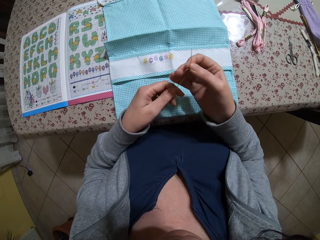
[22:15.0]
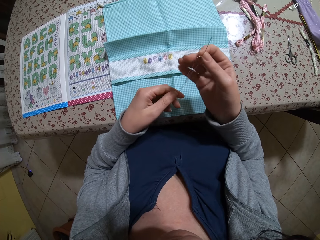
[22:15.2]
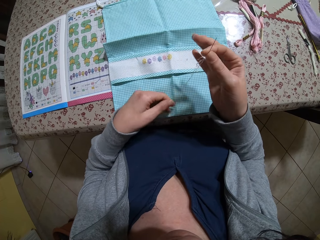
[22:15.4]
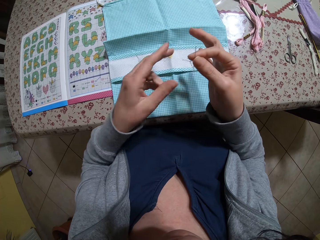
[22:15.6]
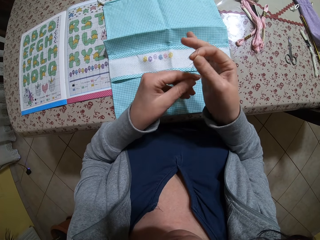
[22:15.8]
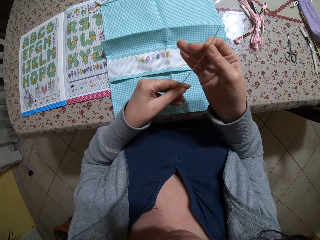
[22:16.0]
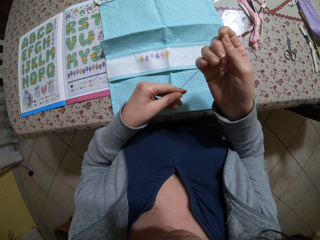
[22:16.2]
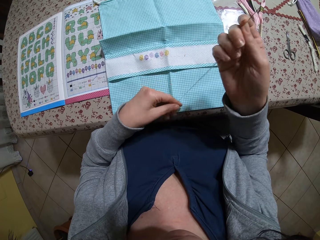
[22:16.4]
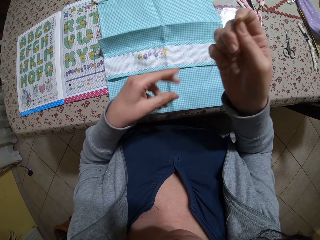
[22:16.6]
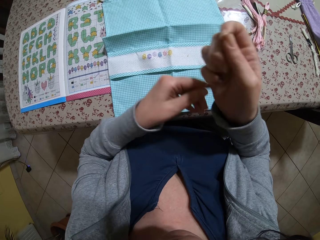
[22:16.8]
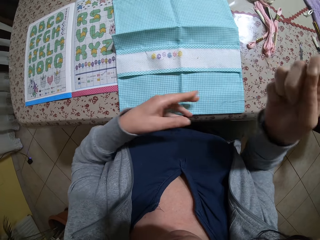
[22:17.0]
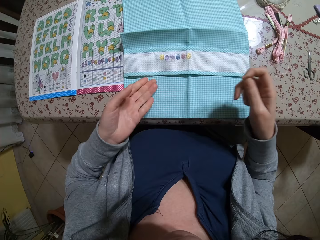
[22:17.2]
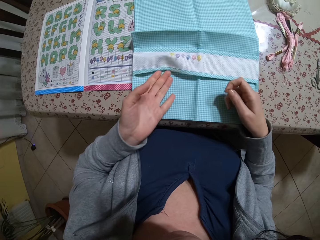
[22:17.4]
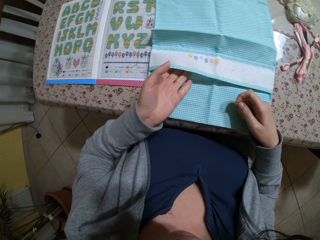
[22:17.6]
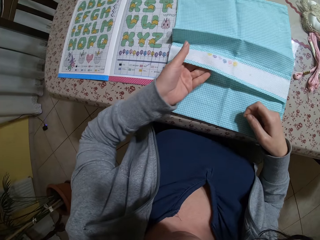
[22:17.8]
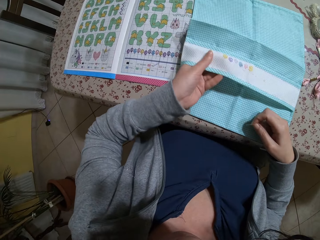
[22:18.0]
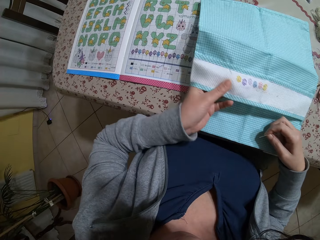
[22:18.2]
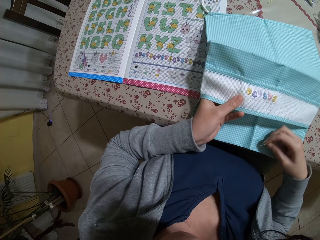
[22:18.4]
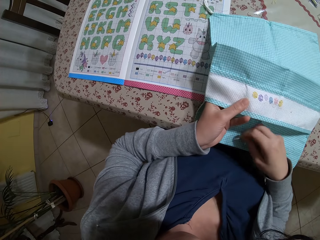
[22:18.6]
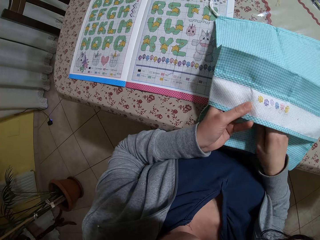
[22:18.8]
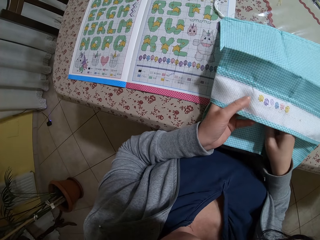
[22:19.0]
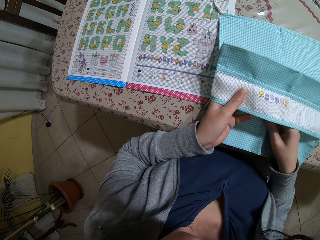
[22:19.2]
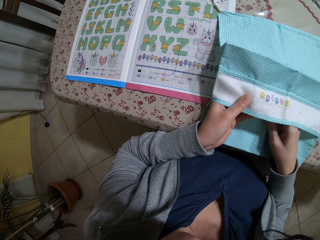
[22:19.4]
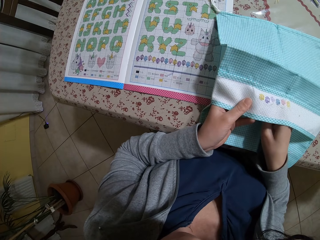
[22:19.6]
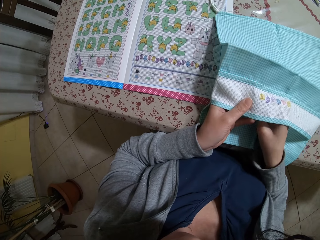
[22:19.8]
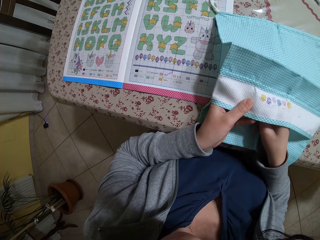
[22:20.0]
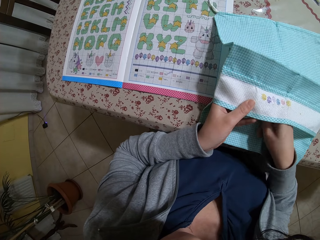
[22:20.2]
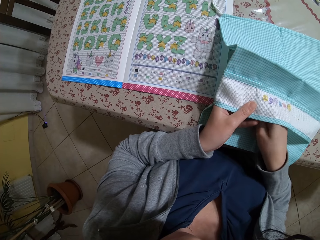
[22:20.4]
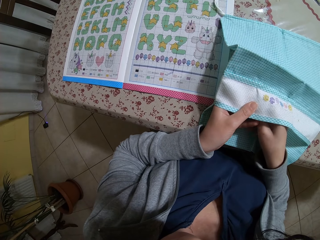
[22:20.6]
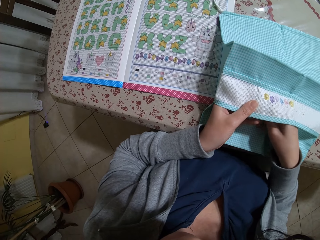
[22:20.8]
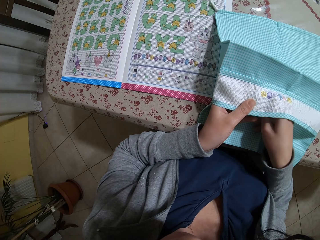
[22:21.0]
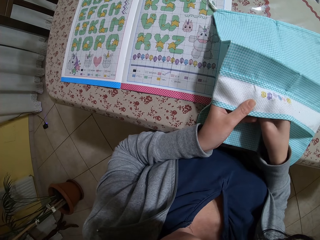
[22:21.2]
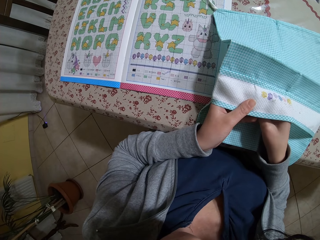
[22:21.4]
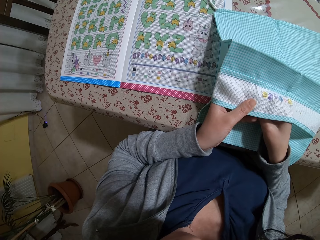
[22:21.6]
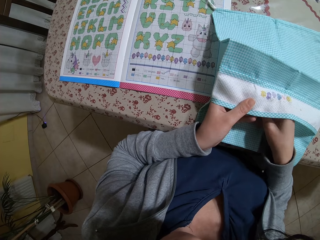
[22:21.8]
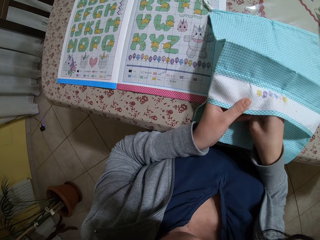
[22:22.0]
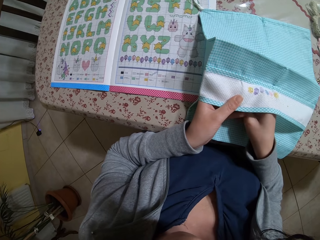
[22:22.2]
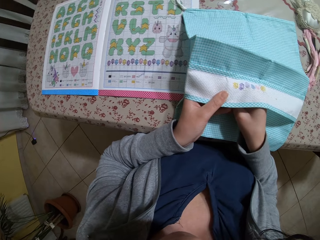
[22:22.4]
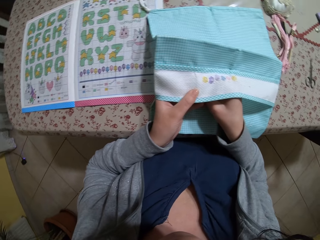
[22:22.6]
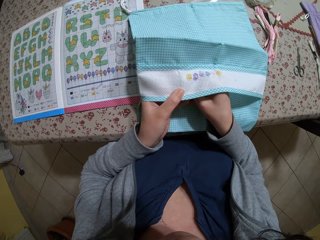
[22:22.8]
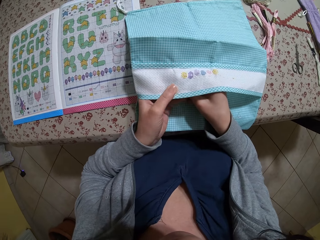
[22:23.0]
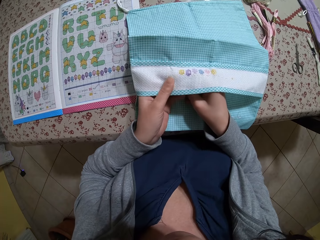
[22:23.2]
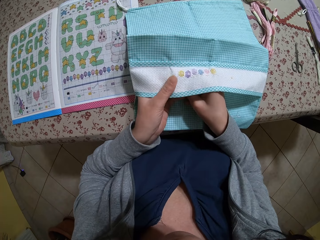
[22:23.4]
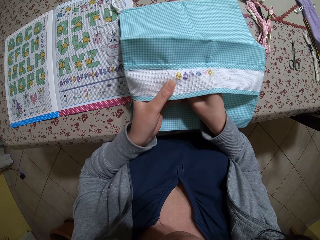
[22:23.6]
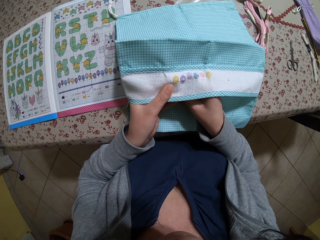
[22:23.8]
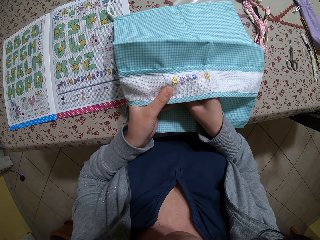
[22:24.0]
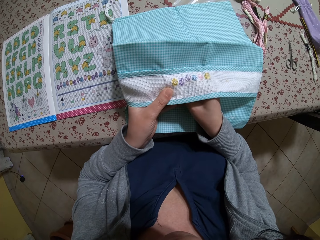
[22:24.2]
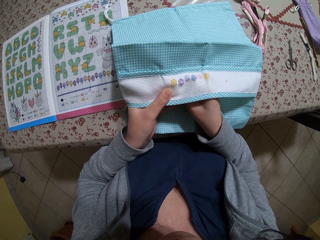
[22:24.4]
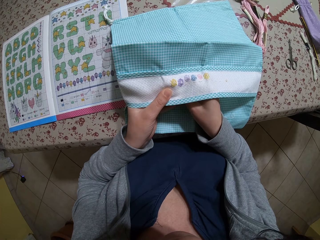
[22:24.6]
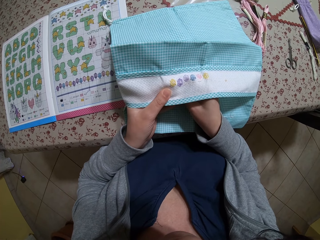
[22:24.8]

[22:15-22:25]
The camera wearer straightens out the thread with her left hand. She touches the bag. She takes the bag from the table with her left hand. She sews the bag with the thread and the needle in her right hand.

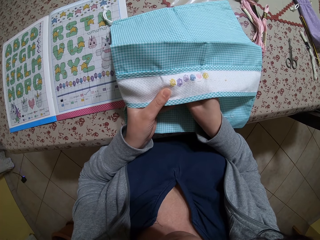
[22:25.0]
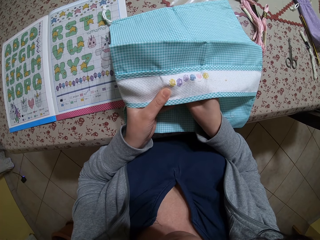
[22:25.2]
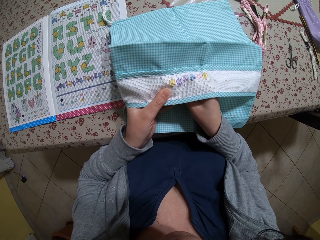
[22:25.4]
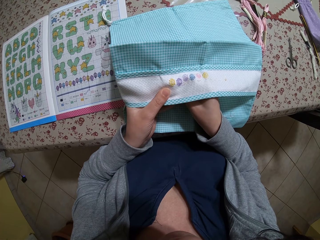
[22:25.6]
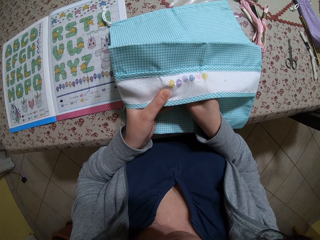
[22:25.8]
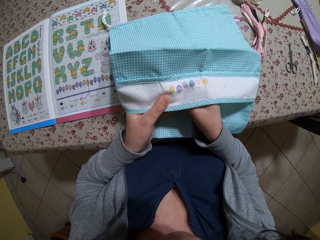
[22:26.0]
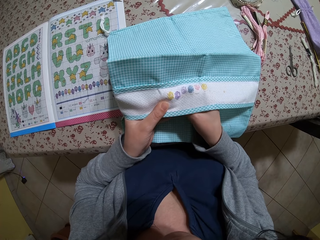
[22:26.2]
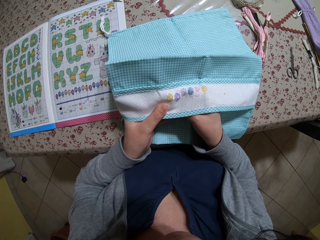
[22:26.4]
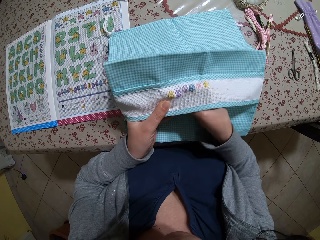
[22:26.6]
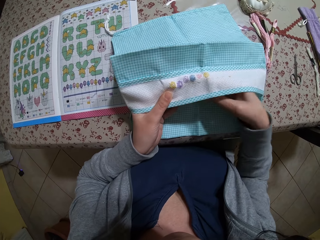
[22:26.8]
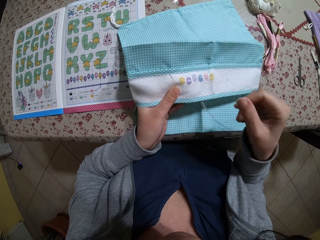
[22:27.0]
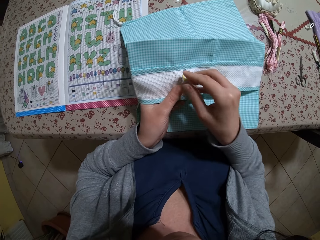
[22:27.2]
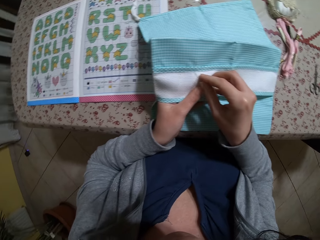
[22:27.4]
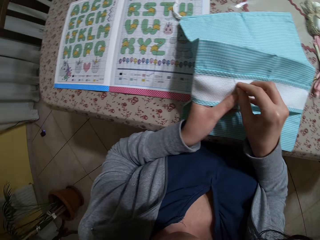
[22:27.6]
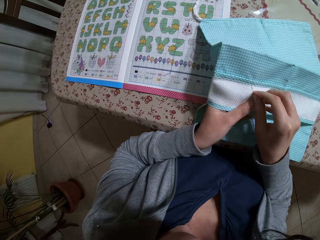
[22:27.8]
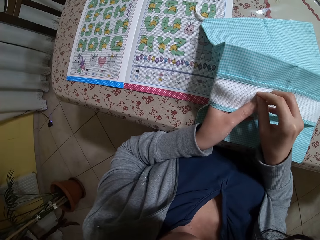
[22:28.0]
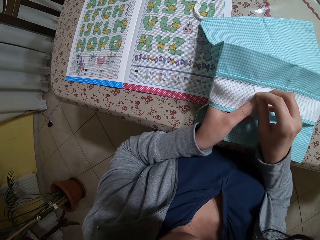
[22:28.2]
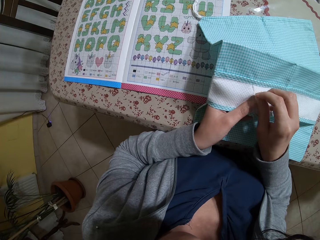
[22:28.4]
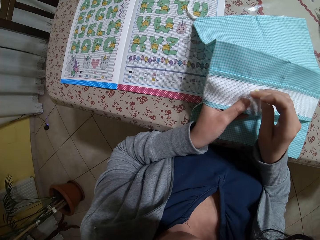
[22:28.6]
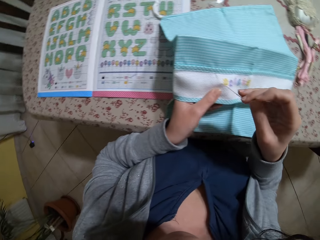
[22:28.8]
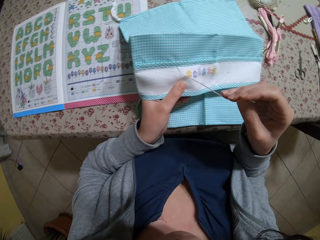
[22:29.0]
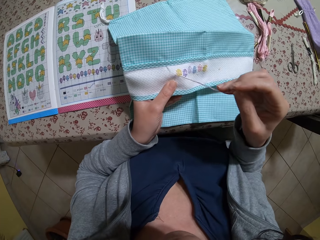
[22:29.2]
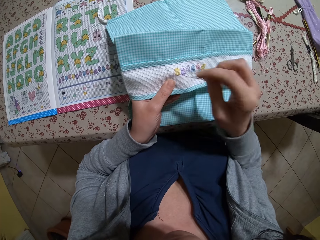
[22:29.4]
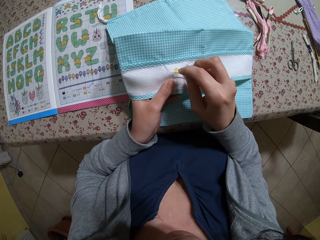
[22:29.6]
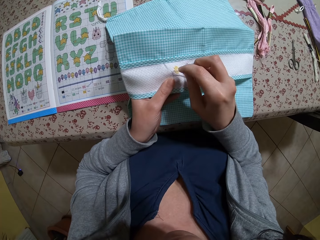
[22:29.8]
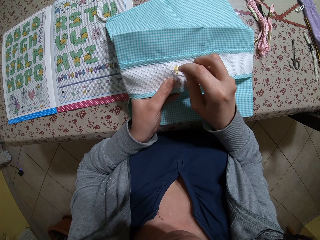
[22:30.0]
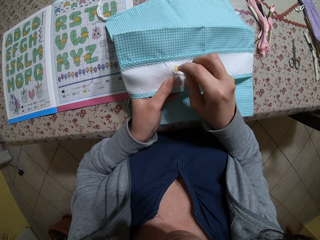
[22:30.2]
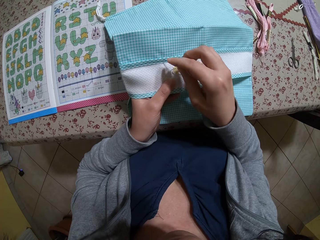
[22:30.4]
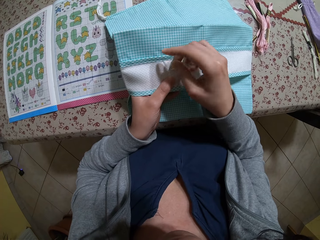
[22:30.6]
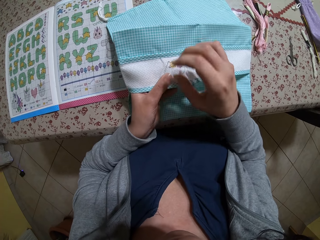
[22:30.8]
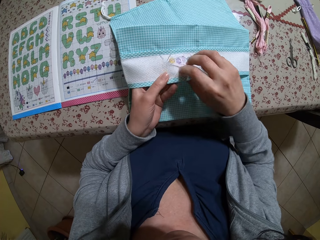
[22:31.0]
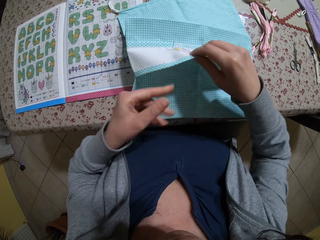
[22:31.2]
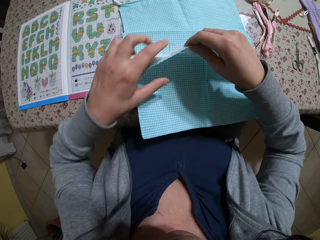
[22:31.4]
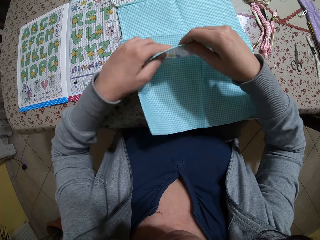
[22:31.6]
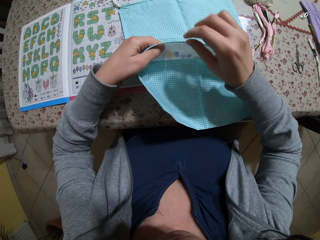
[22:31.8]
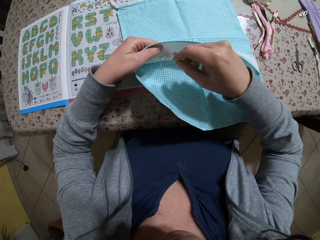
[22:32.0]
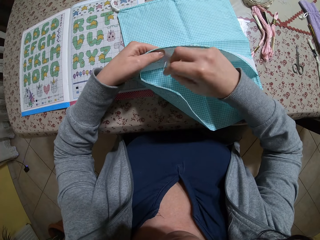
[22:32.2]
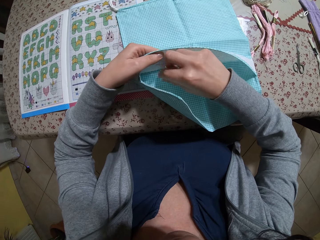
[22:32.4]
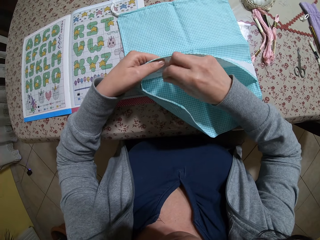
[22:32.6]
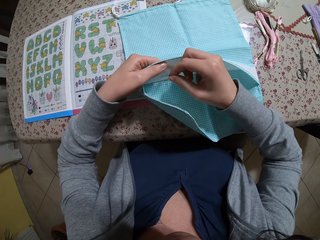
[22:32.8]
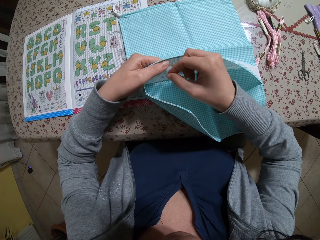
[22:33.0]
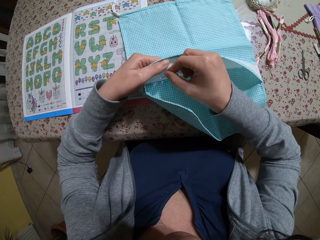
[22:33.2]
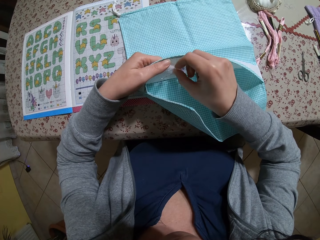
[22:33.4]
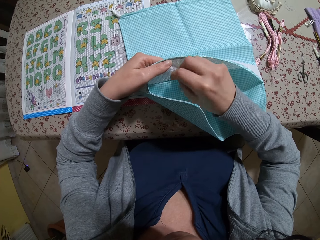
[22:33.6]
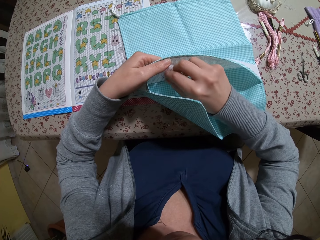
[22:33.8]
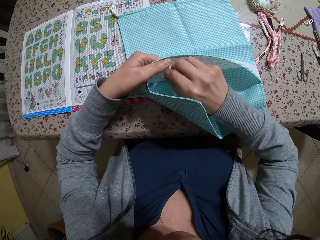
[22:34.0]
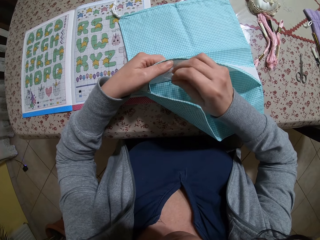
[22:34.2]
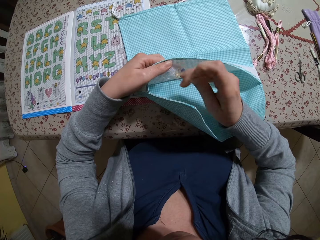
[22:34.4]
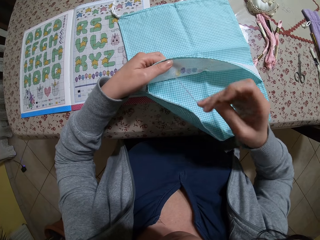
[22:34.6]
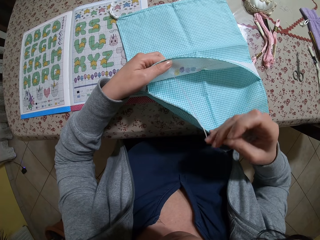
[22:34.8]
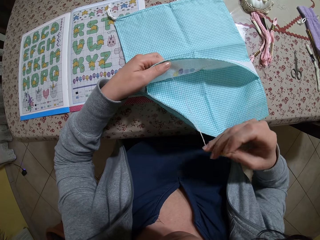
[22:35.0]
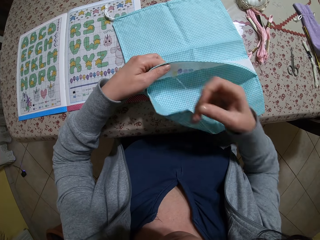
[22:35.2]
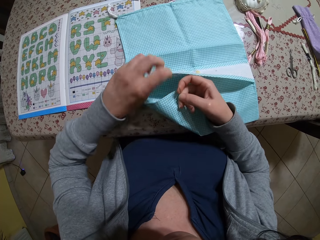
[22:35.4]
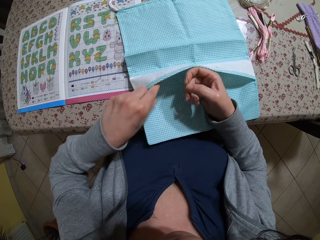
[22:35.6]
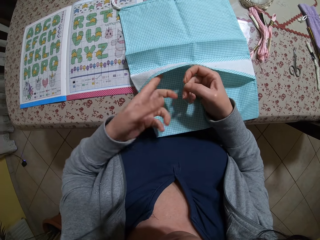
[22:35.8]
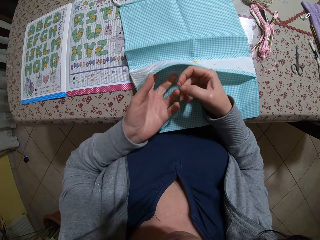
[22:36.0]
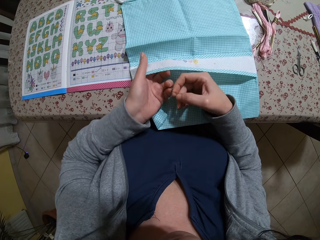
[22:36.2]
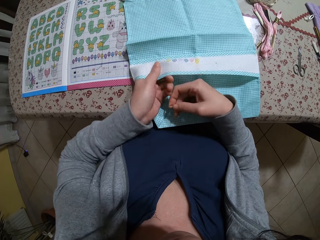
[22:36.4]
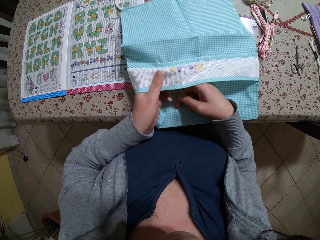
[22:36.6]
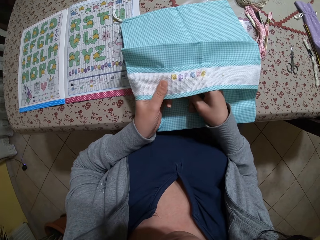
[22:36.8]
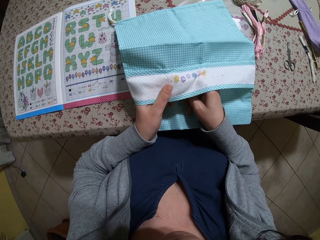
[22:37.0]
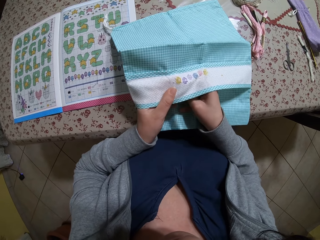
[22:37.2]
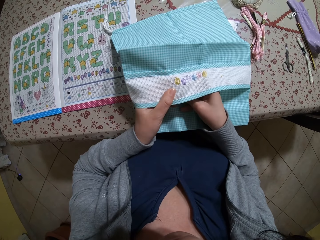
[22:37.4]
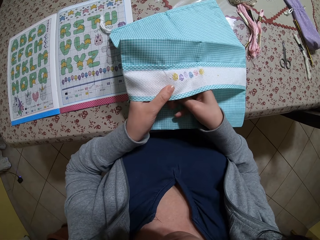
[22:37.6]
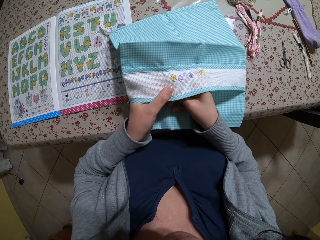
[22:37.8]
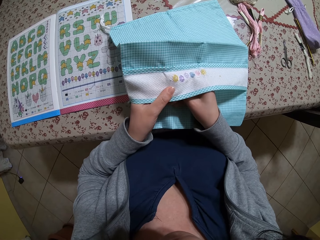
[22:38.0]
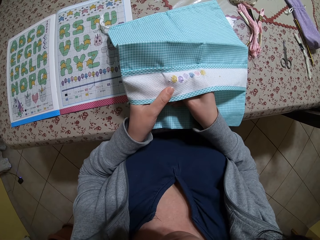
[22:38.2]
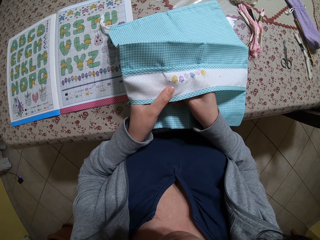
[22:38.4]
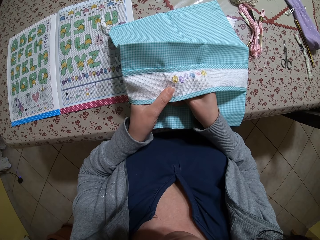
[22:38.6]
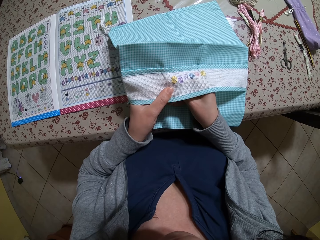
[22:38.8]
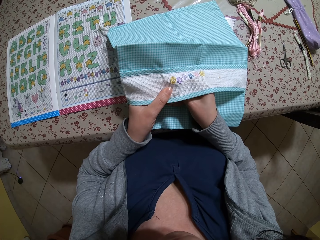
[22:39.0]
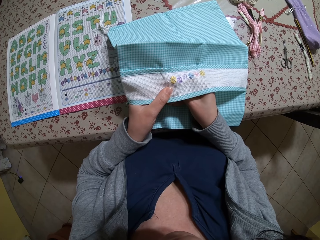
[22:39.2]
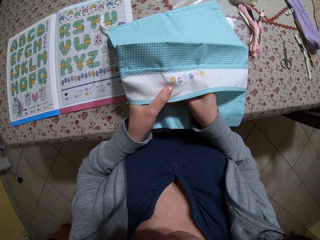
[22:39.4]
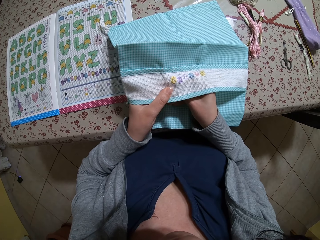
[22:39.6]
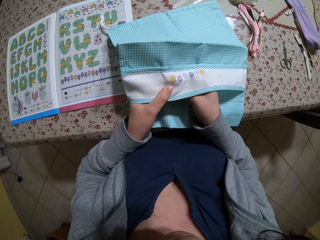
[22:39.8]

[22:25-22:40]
The camera wearer sews the bag. She holds the bag with her right hand. She holds the bag with her left hand. She pulls the needle with her right hand. She holds the bag with her left hand. She sews the bag with the thread and the needle in her right hand.
